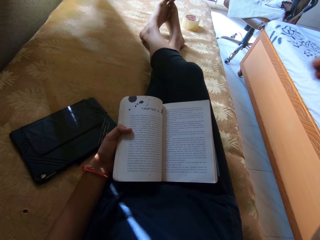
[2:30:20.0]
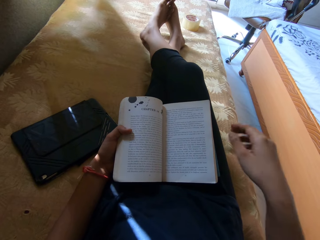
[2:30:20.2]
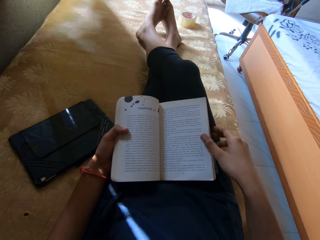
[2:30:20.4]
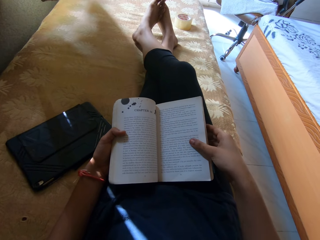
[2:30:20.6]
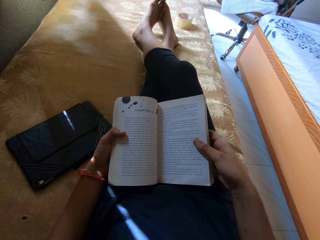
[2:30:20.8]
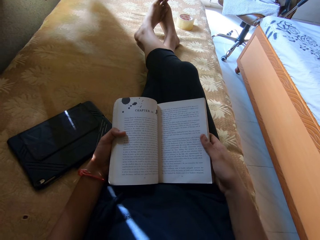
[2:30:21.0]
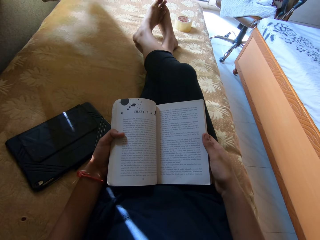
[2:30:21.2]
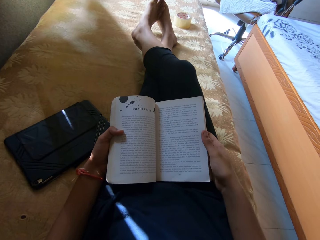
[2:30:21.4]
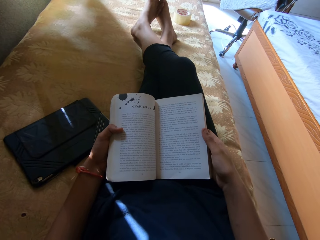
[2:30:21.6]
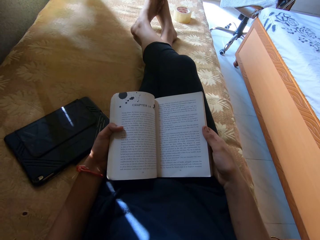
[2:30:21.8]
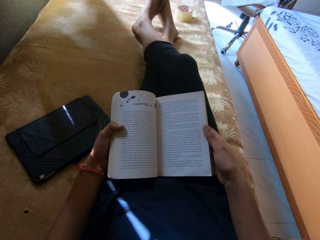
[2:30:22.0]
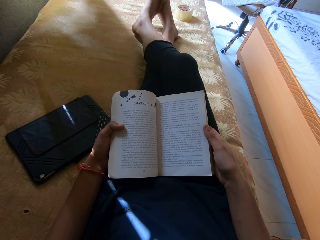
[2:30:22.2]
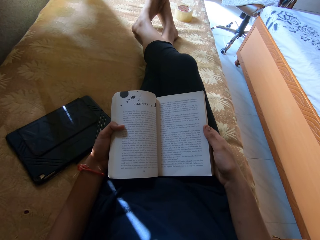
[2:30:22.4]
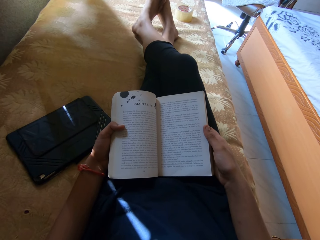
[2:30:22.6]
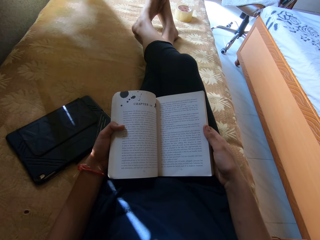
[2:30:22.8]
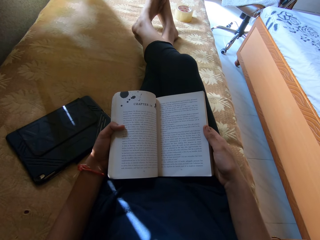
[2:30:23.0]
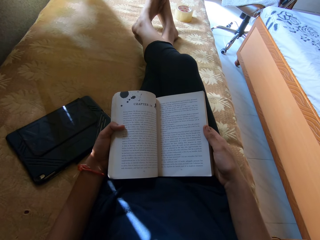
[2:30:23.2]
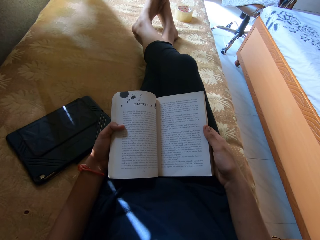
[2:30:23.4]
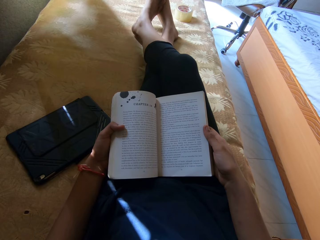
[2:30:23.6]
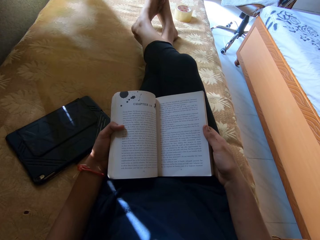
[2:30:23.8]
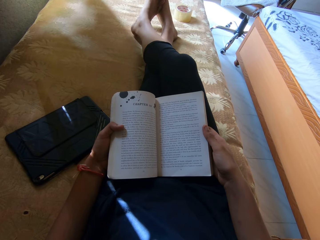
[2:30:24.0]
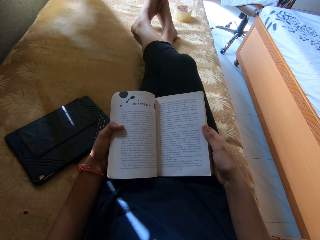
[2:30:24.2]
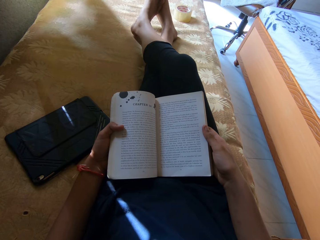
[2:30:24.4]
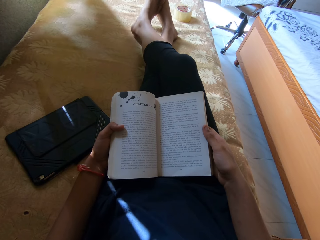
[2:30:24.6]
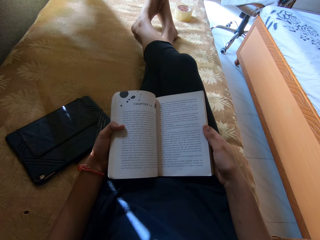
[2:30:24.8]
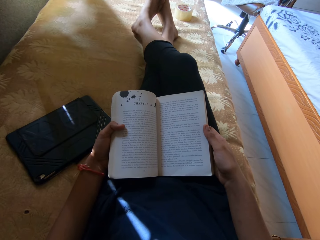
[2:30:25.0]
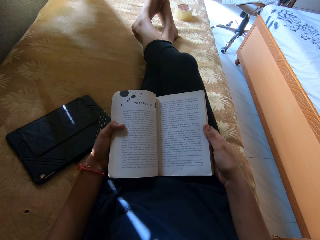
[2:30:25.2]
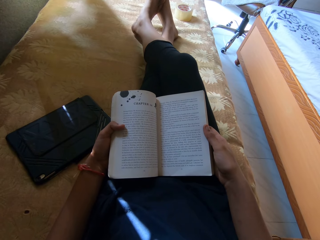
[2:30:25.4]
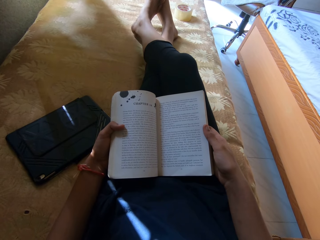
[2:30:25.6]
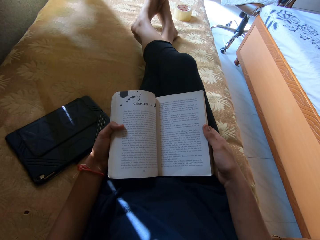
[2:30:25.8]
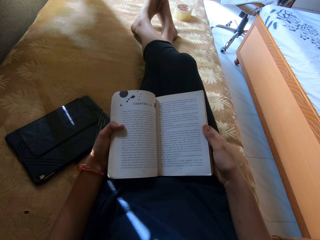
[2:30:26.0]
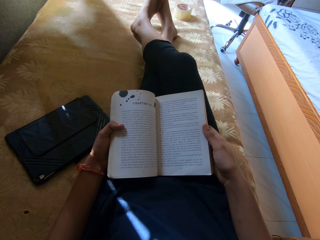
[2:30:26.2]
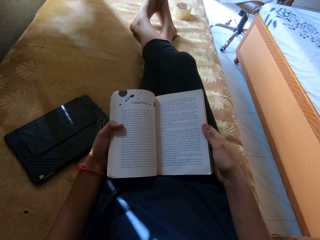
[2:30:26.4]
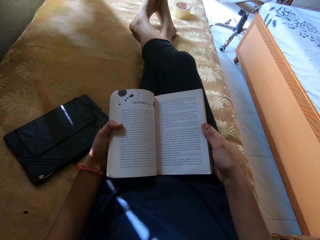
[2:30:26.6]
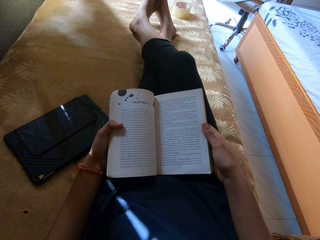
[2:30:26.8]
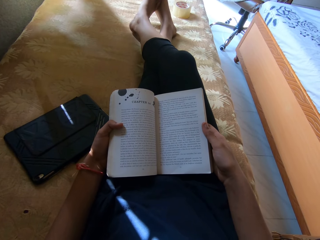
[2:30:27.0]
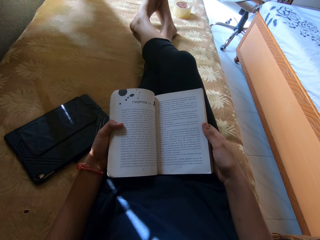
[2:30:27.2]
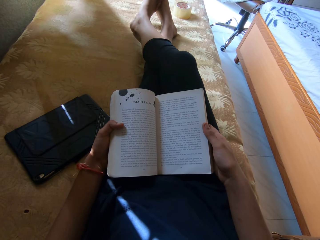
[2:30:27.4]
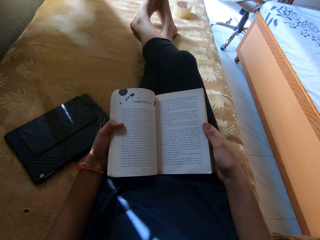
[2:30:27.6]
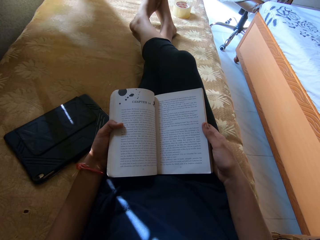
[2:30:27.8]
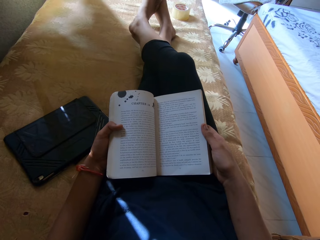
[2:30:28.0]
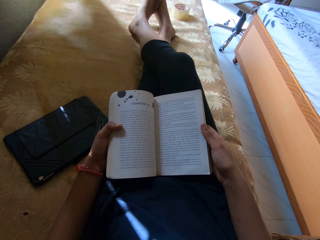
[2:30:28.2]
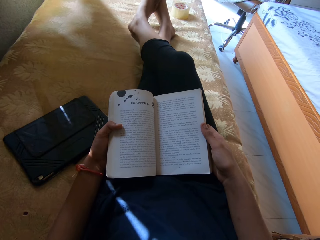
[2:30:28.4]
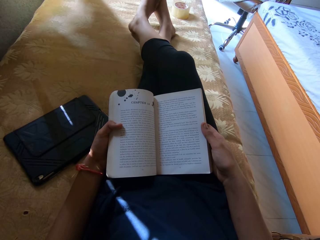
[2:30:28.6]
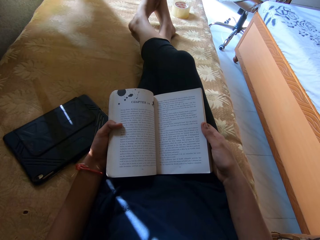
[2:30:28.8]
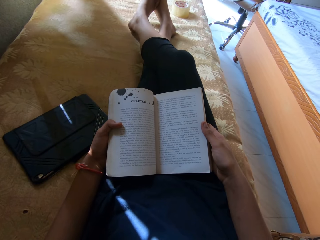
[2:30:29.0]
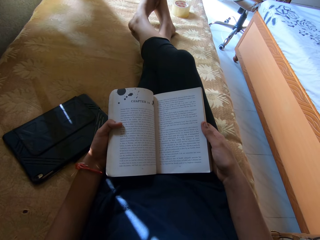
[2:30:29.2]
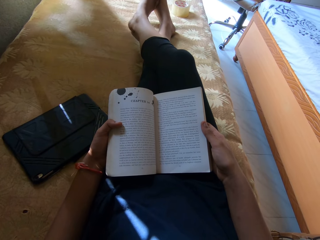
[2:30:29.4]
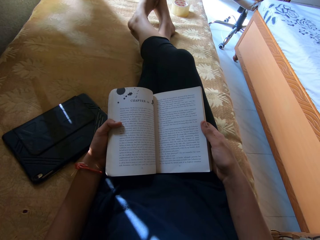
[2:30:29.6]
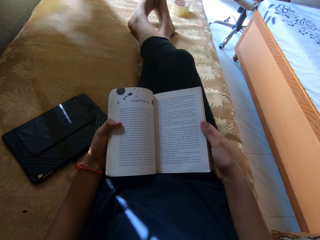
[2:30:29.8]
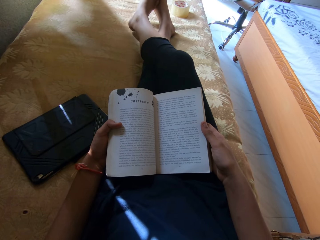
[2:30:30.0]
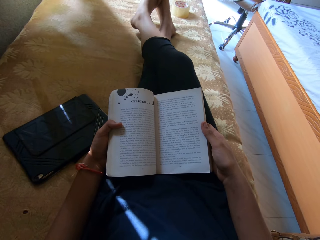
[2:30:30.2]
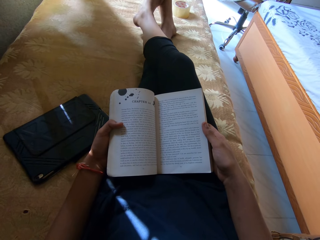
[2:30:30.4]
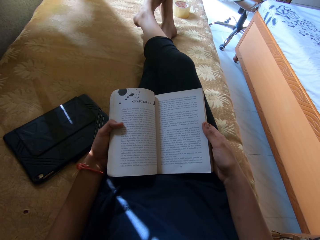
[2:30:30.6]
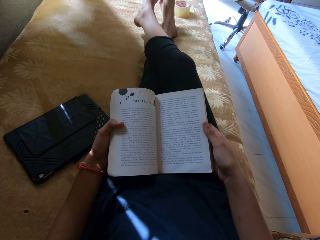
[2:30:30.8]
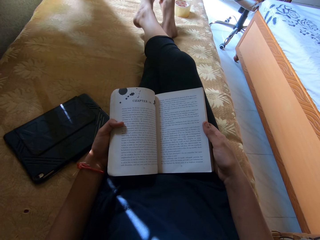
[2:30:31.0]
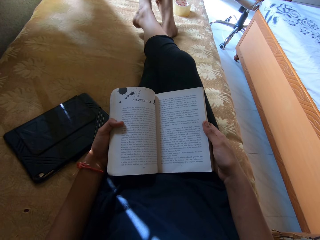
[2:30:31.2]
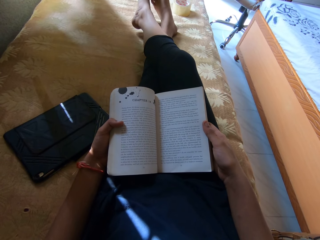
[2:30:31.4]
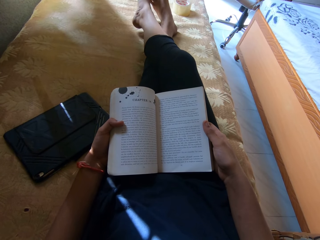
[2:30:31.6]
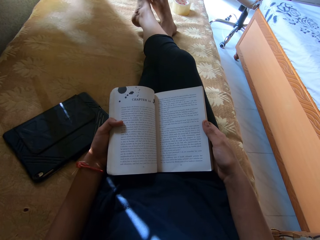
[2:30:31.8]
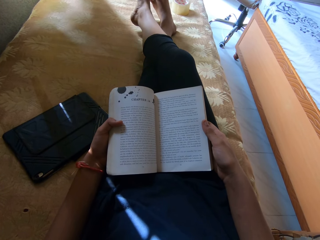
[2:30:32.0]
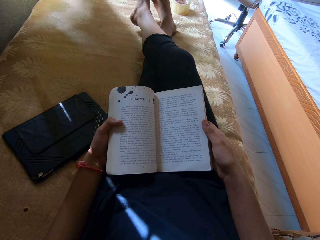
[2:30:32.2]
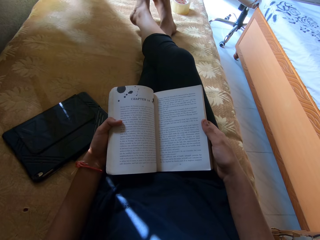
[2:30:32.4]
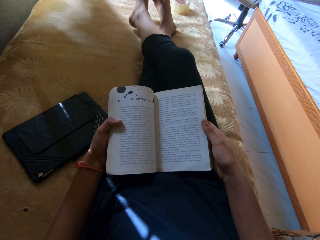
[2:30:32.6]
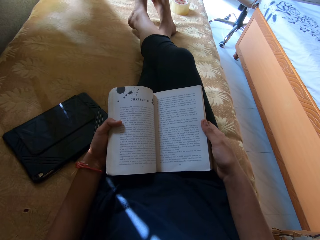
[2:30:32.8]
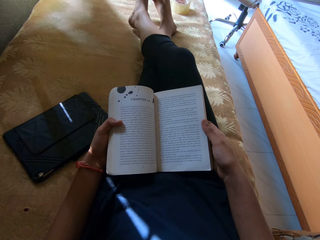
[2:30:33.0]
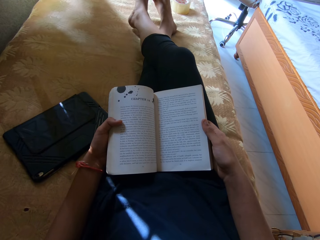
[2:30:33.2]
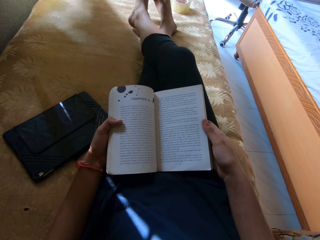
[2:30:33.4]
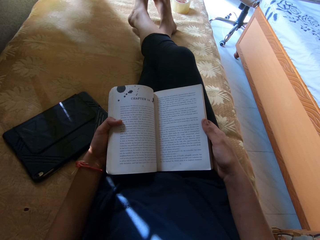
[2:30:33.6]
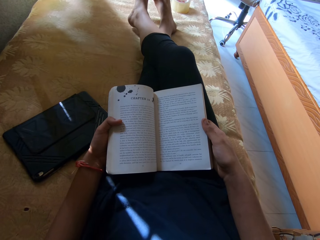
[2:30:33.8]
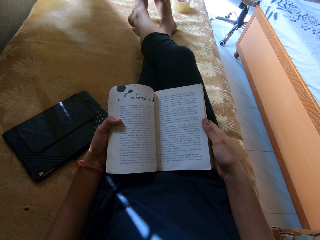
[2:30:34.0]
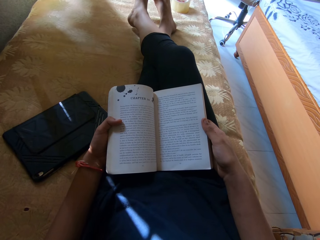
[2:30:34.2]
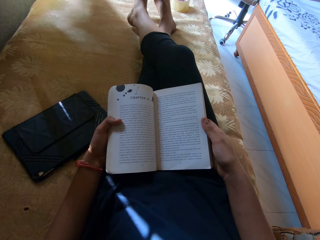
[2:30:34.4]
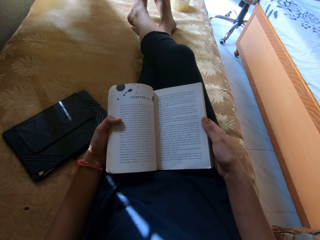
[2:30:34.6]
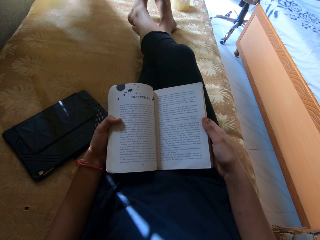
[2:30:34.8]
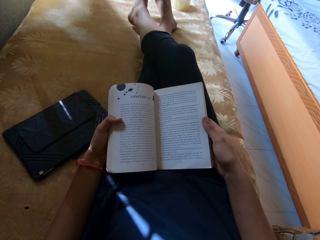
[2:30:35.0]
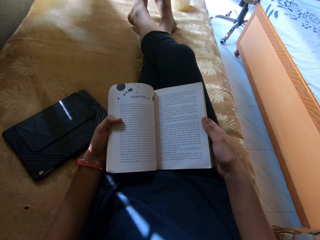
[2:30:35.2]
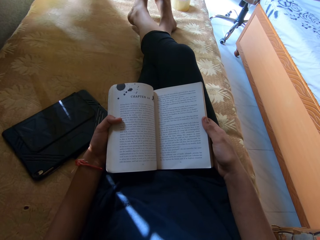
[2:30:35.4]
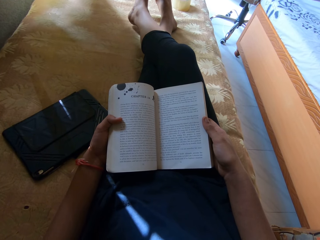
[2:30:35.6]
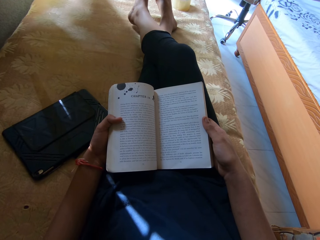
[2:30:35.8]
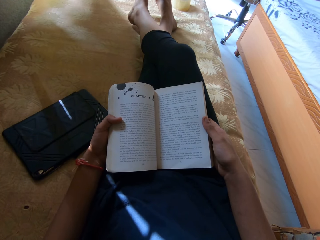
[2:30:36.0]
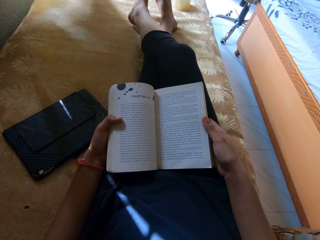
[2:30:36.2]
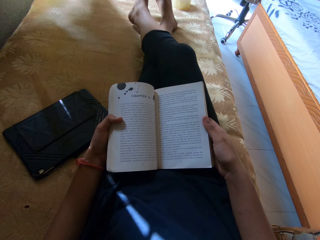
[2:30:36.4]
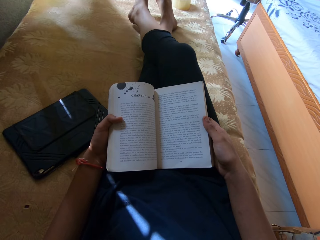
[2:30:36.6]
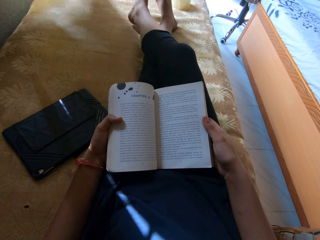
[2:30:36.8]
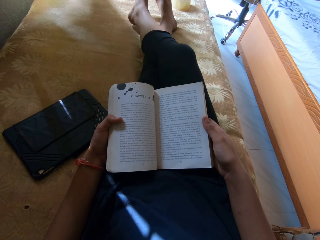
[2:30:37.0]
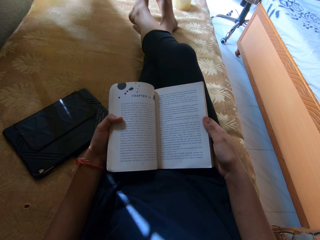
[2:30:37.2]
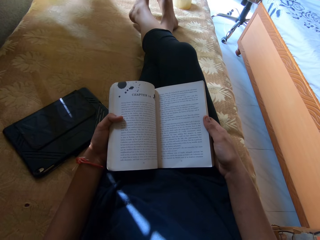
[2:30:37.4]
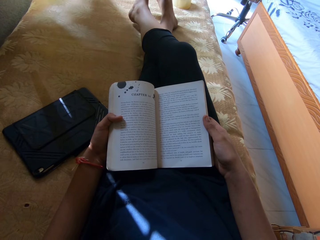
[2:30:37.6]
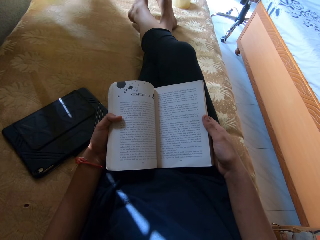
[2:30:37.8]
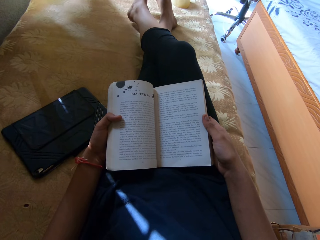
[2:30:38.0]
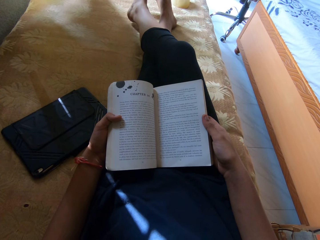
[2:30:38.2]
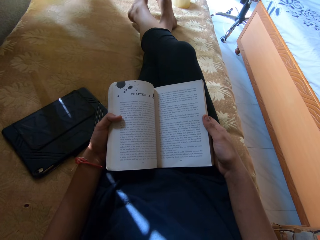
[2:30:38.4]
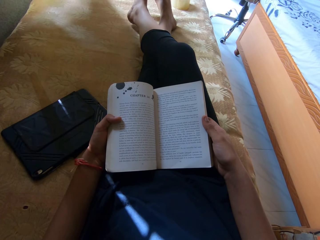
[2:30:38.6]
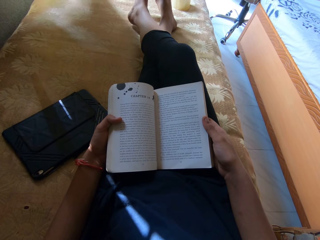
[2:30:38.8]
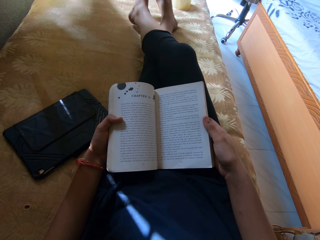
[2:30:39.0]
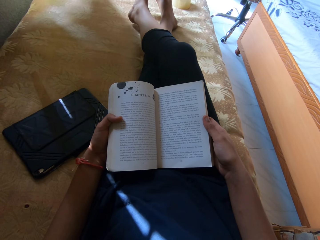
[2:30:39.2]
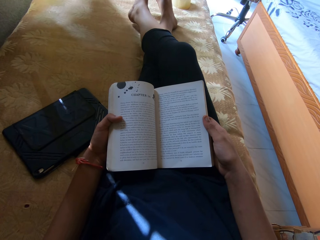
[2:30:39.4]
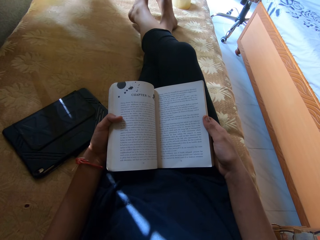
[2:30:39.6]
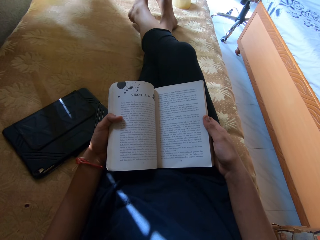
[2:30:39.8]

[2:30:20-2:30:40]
The camera wearer holds a book. They read the book.

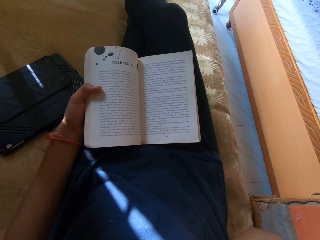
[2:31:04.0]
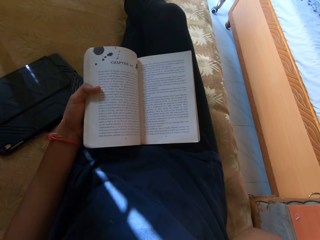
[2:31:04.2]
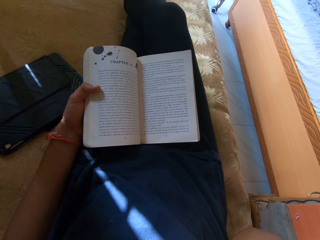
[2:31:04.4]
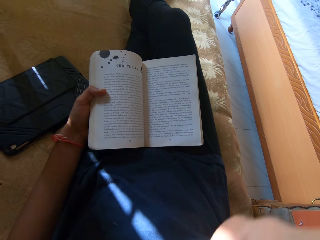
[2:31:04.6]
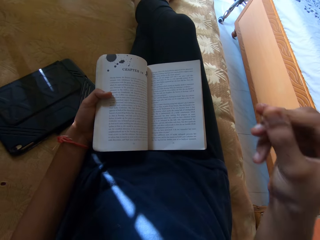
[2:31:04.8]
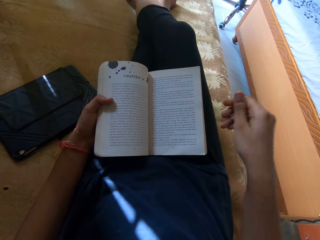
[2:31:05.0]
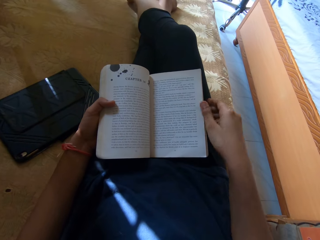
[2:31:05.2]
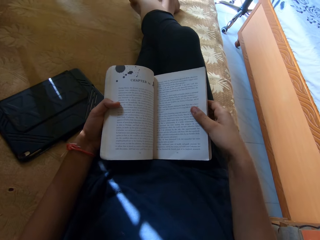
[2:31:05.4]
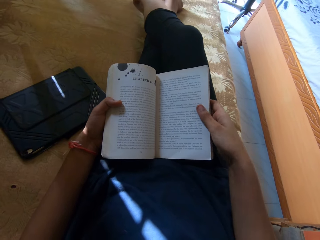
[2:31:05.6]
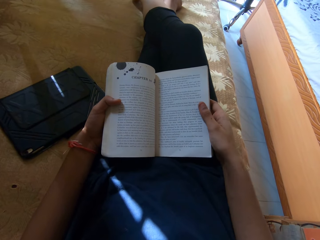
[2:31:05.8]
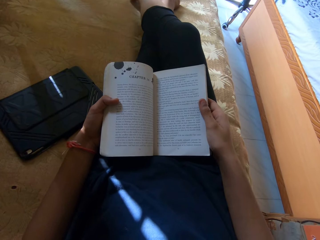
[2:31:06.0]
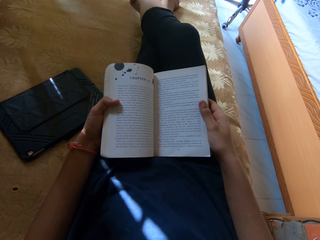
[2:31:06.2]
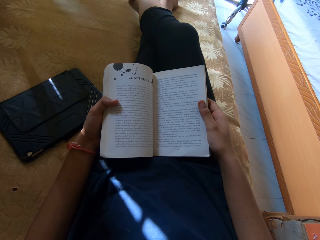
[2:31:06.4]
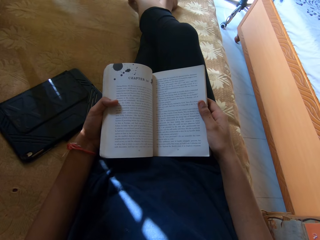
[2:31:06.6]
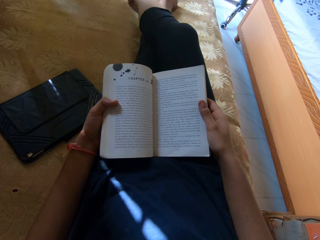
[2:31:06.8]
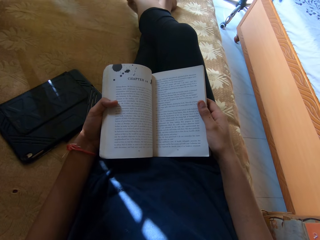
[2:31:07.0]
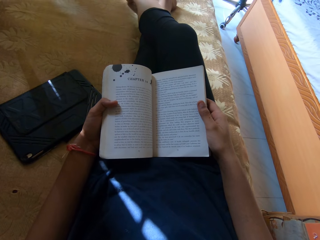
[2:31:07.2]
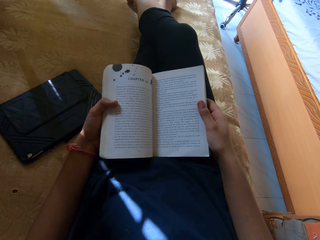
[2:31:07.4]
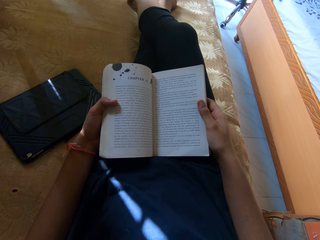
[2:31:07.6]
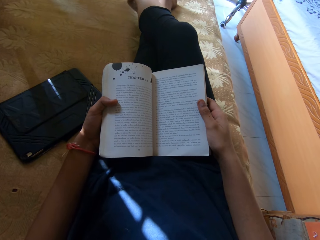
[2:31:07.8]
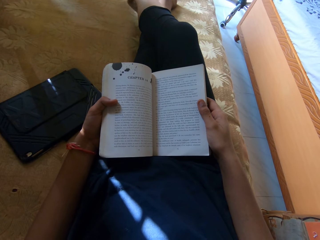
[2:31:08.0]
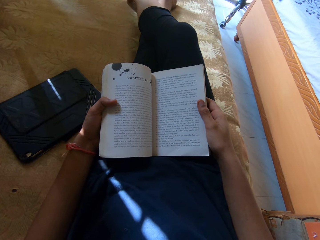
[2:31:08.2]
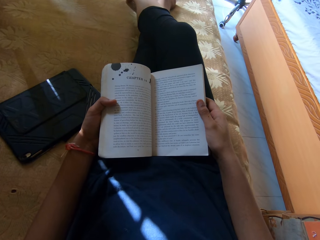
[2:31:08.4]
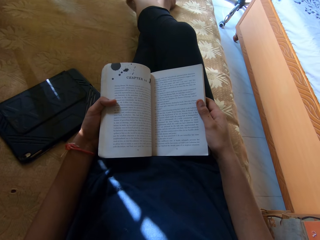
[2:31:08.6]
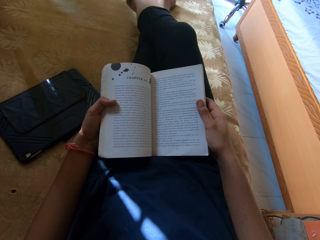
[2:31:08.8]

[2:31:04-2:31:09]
The camera wearer holds a book.
